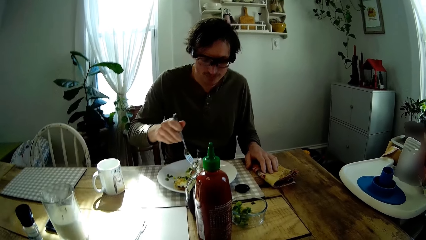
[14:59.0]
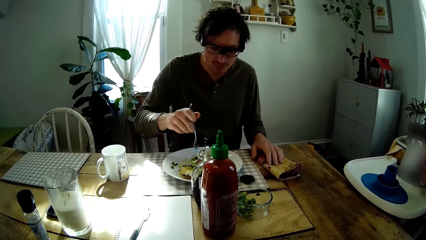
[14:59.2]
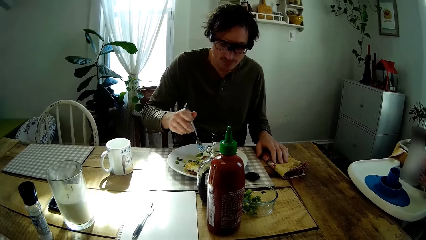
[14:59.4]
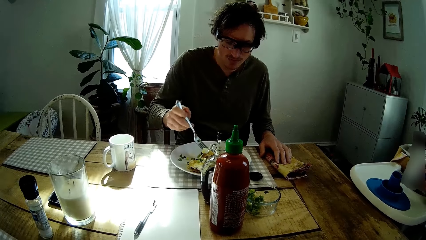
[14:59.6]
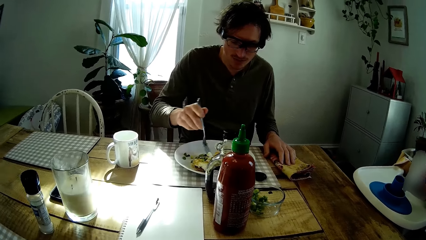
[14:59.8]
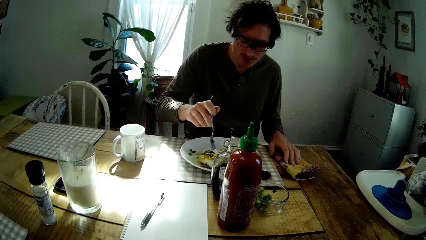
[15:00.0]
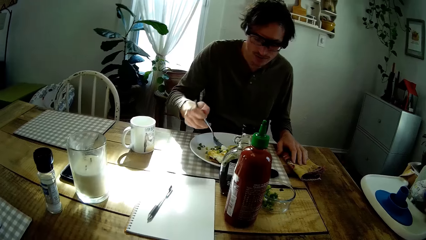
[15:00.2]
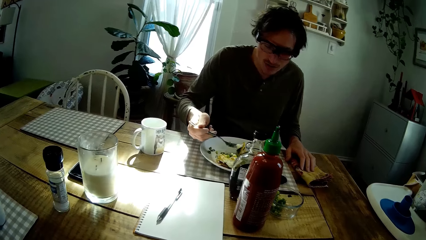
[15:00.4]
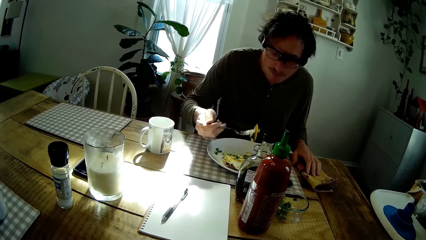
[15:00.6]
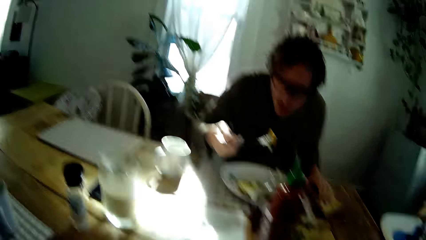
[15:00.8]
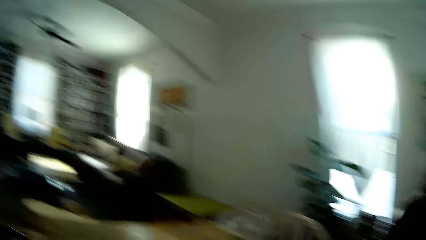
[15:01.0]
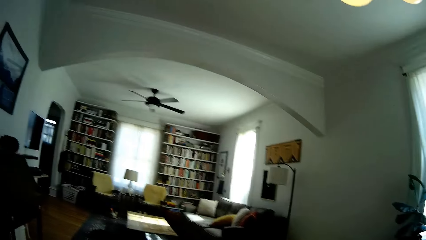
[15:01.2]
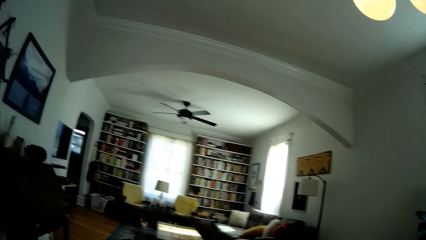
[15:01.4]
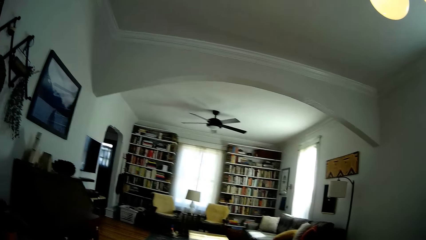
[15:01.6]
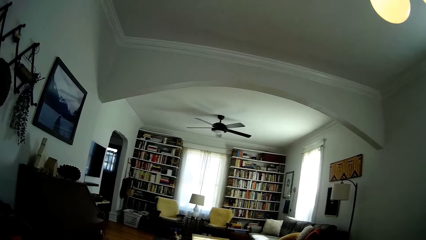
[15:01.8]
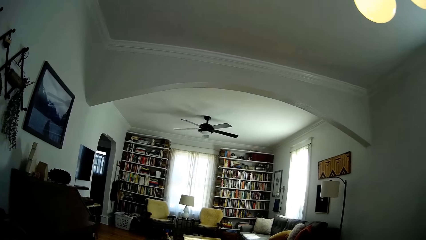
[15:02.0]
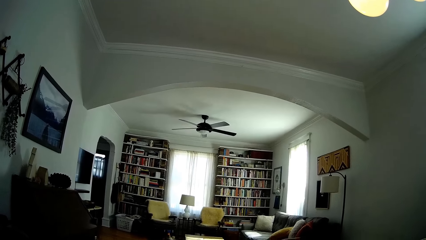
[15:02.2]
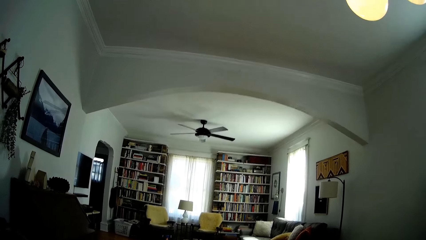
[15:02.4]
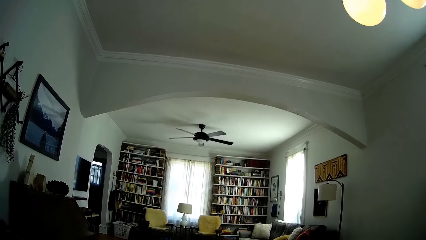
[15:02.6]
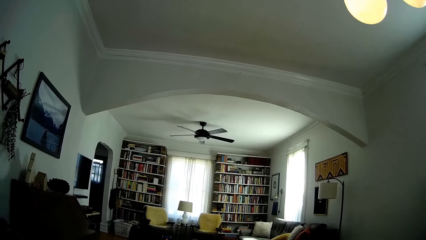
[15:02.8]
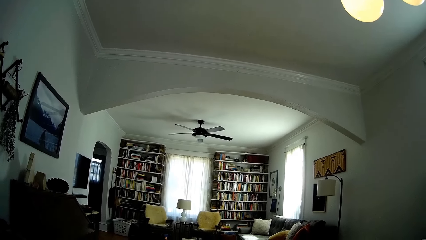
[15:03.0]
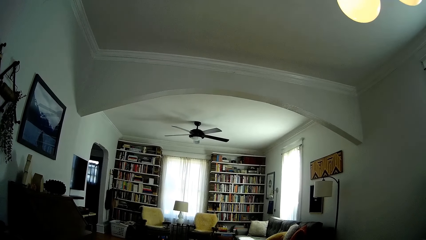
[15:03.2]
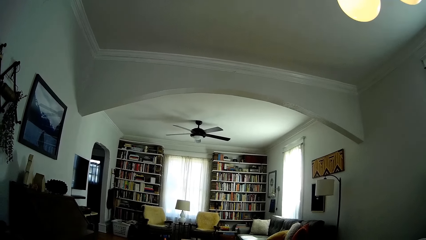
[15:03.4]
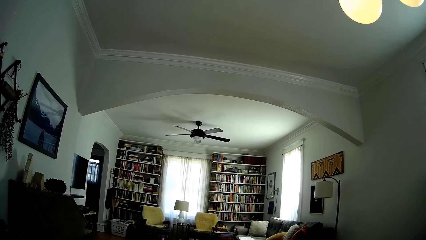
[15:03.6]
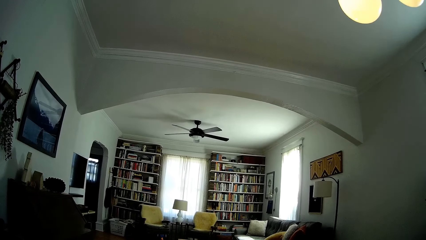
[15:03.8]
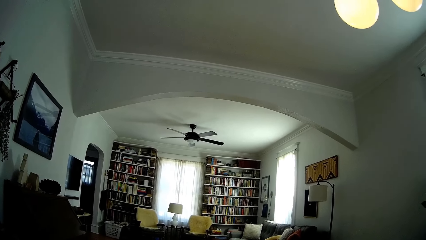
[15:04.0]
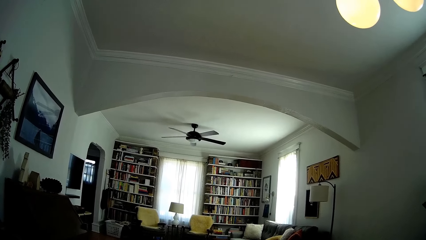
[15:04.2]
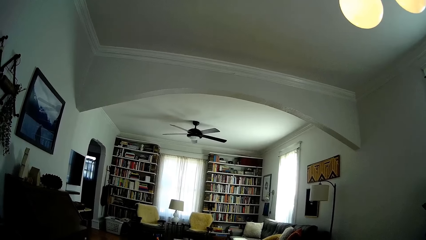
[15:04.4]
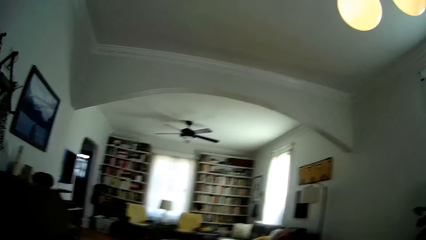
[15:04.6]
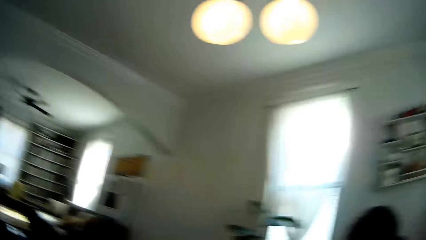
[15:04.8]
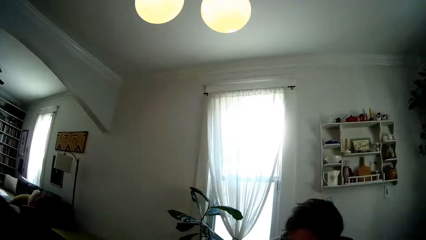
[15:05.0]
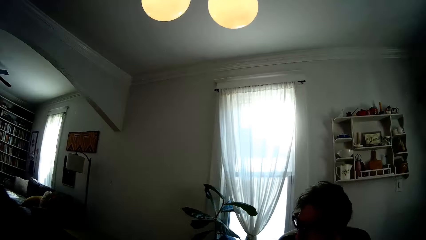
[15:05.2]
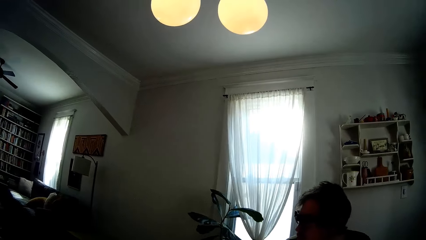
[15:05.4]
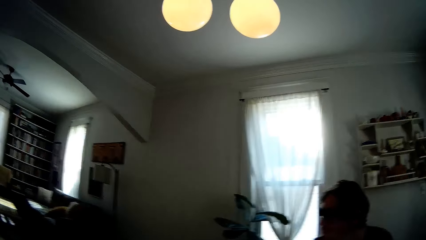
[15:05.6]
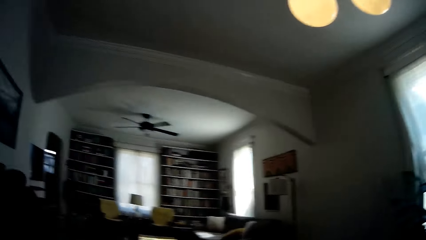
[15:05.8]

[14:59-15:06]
The man puts the fork of scrambled eggs in his right hand into his mouth.

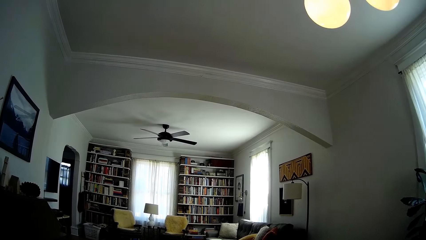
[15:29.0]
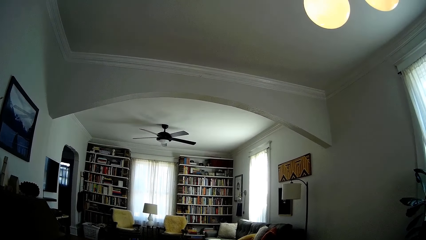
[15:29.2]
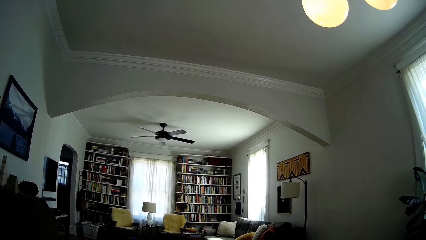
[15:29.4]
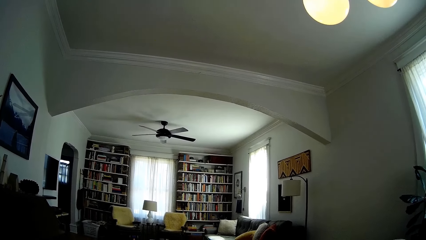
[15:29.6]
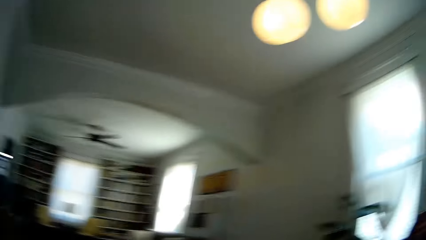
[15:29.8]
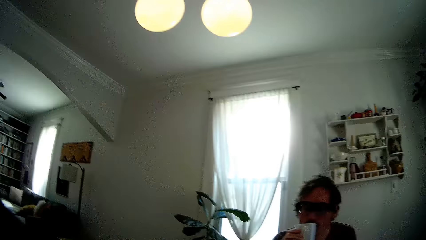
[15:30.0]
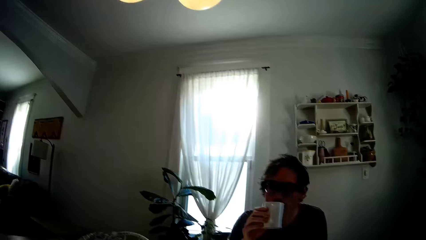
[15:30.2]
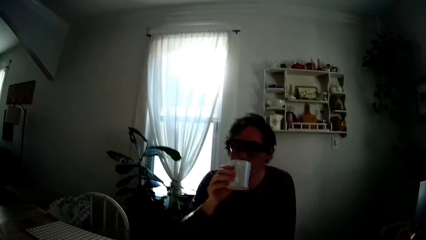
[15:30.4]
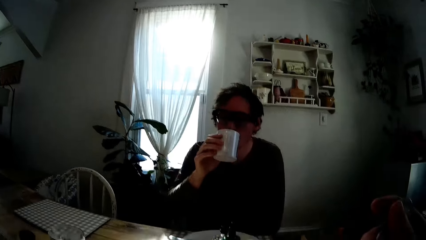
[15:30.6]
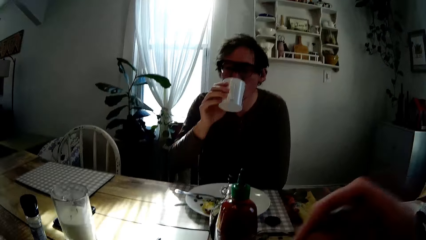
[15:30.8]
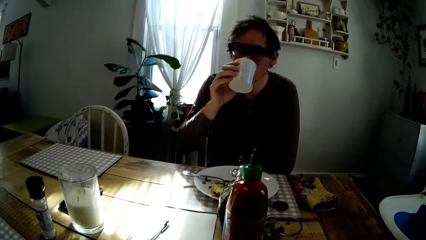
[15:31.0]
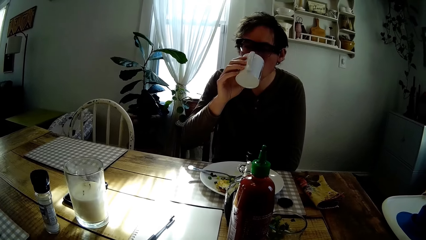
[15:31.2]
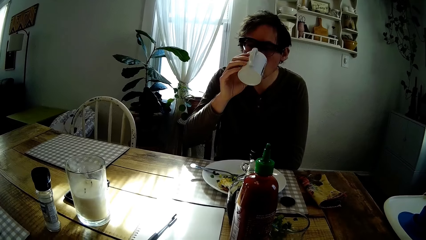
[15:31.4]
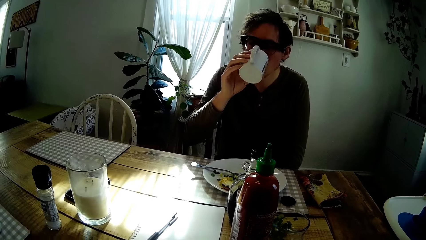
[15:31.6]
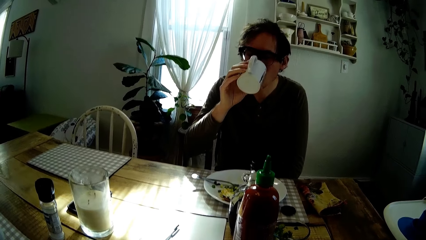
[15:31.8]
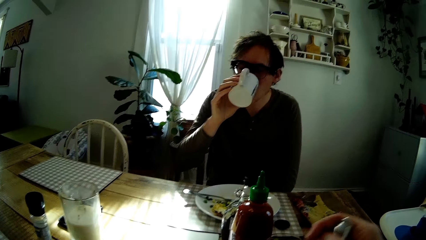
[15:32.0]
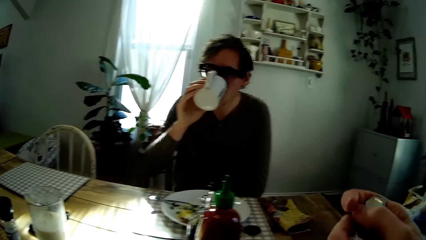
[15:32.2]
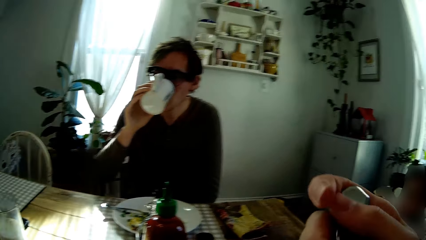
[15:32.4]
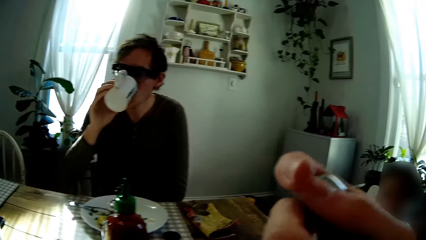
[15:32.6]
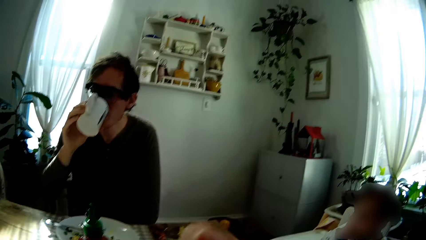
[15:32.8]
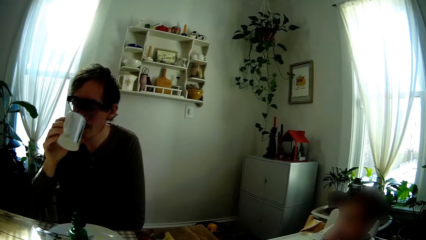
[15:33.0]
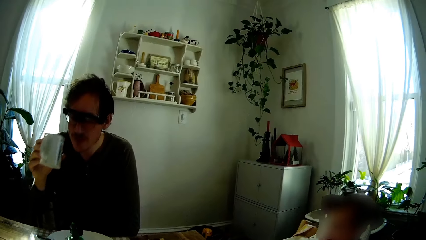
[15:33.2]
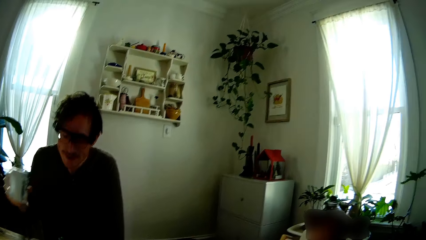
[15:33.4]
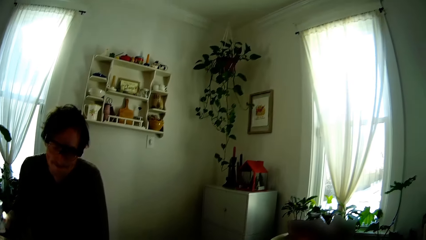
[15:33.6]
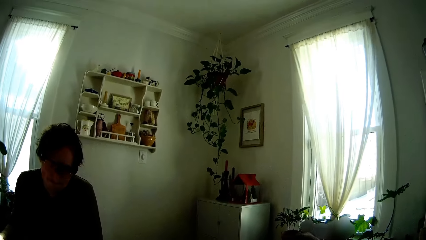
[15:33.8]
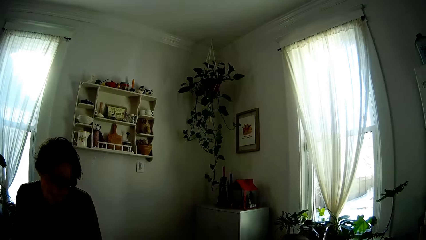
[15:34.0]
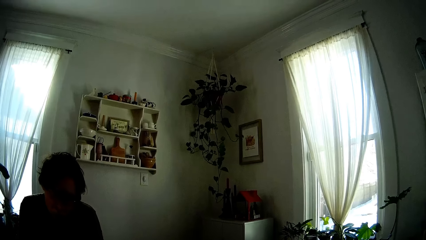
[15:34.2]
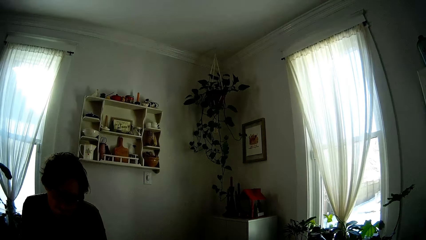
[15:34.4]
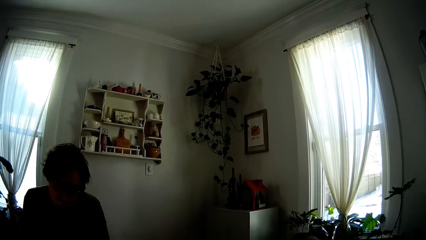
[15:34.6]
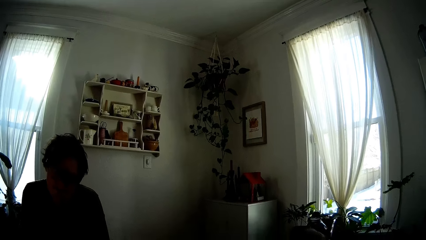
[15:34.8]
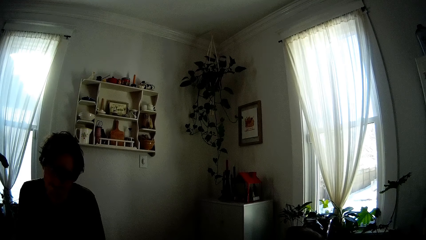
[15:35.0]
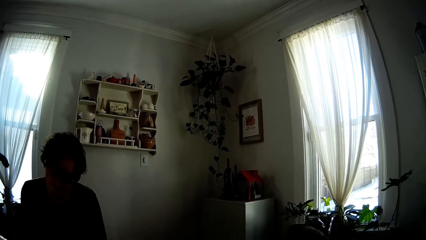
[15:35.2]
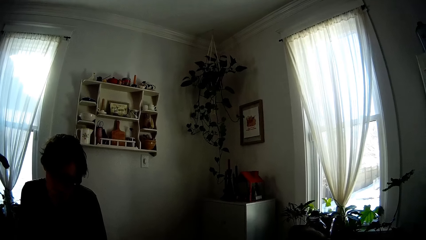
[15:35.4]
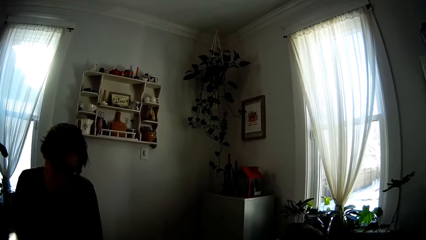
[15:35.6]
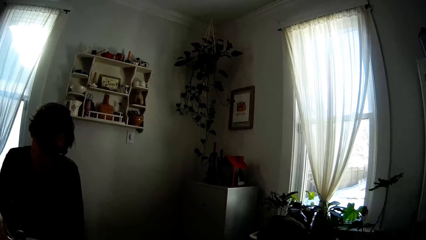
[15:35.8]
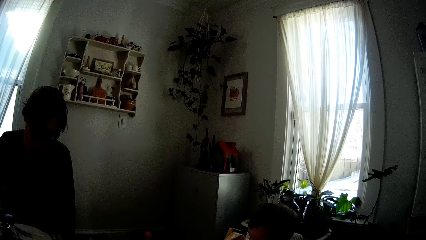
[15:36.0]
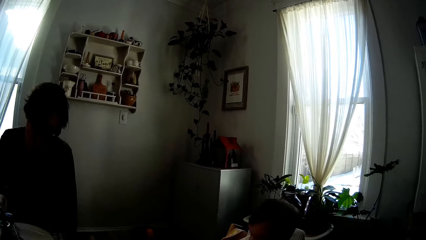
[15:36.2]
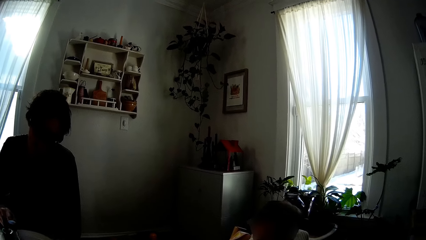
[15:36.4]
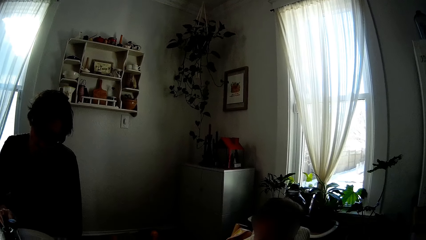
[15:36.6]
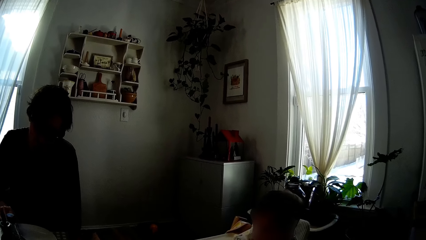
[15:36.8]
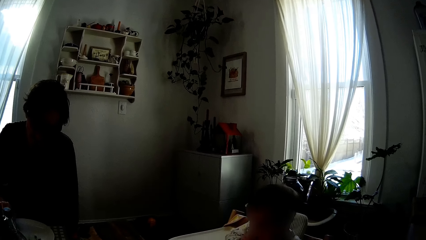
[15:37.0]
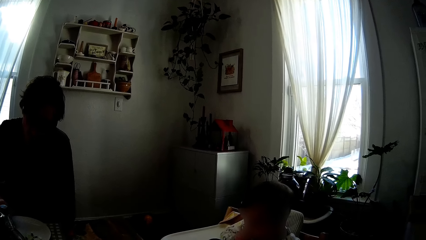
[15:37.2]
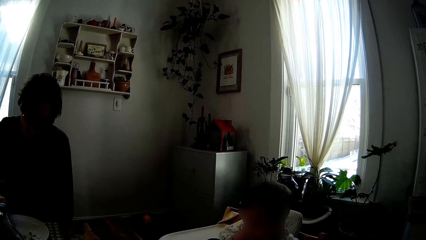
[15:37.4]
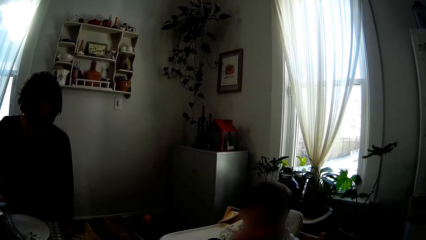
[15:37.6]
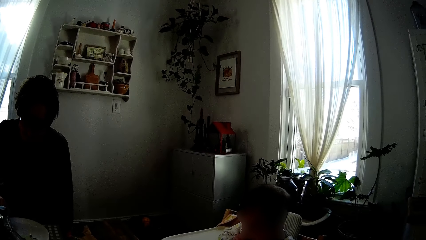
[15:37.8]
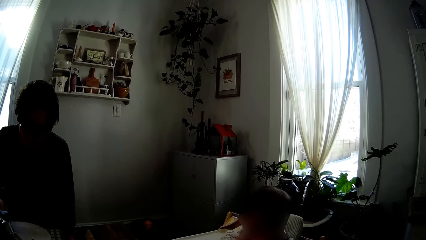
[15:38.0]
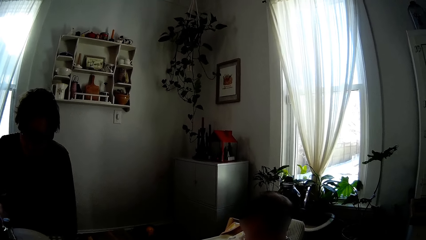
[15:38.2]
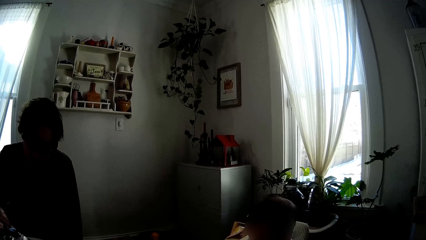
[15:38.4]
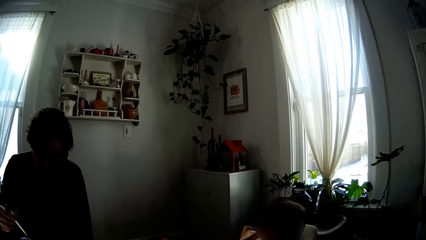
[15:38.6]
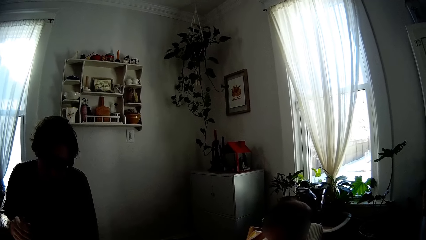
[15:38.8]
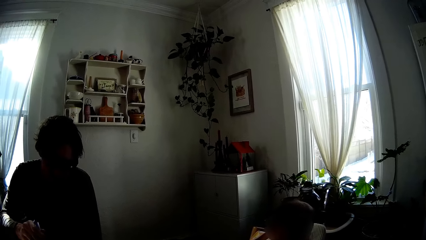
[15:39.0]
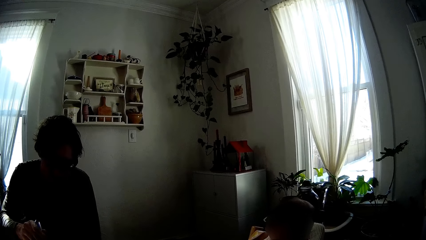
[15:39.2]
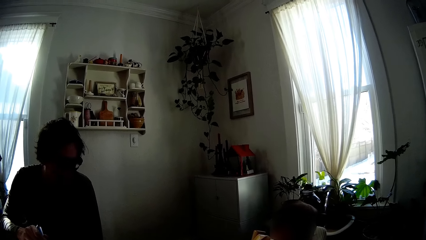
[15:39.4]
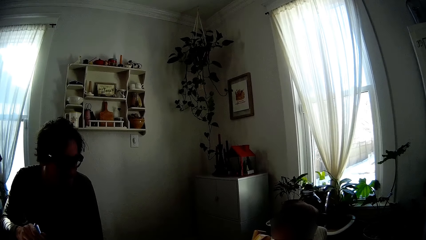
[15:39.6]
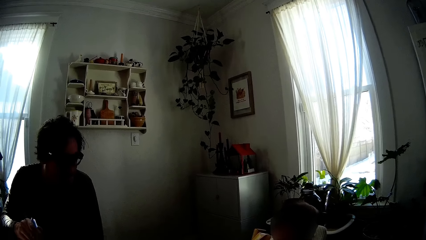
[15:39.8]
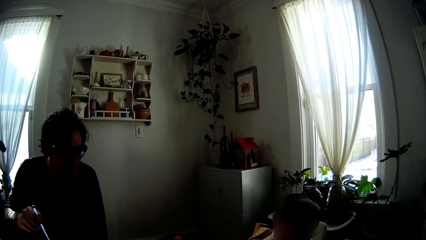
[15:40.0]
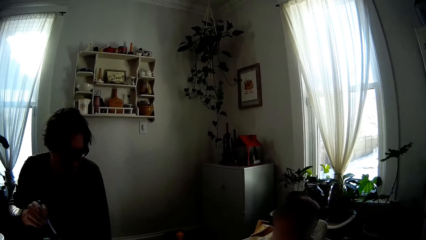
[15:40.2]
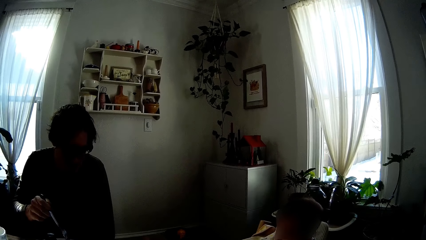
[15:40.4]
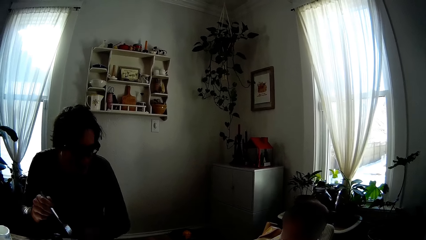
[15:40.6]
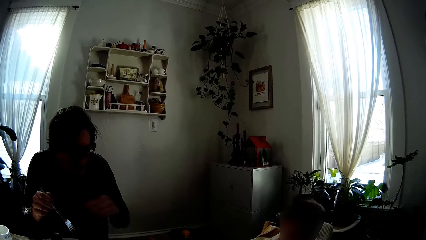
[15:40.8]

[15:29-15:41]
The man drinks from a cup of water in his right hand. The camera wearer holds the fork with her right hand. The man picks up the fork on the plate with his right hand.
